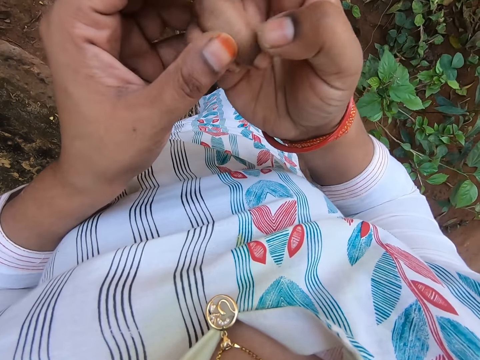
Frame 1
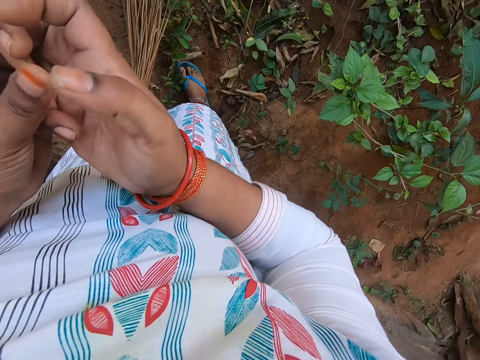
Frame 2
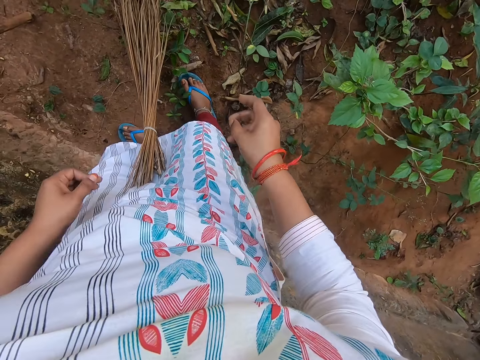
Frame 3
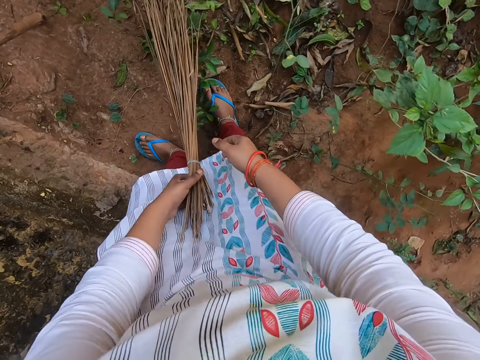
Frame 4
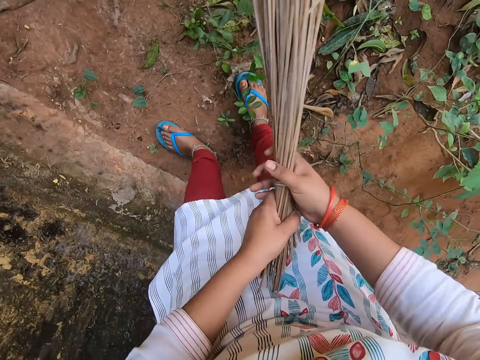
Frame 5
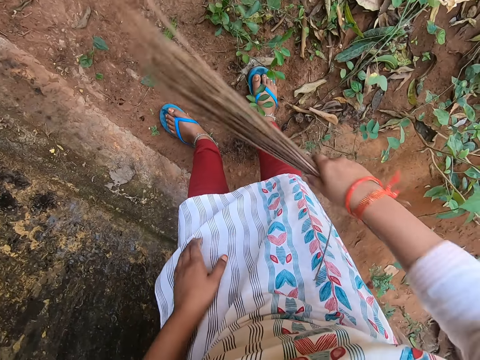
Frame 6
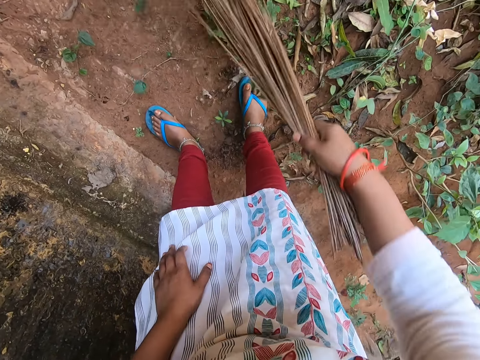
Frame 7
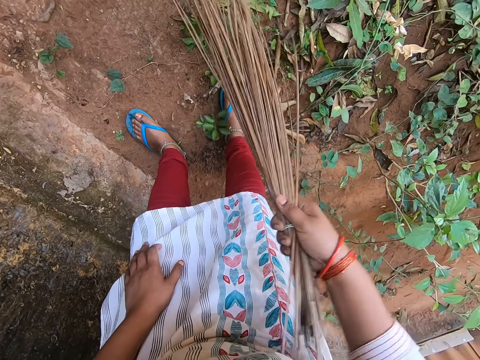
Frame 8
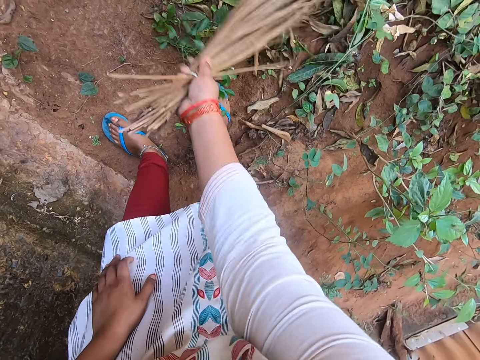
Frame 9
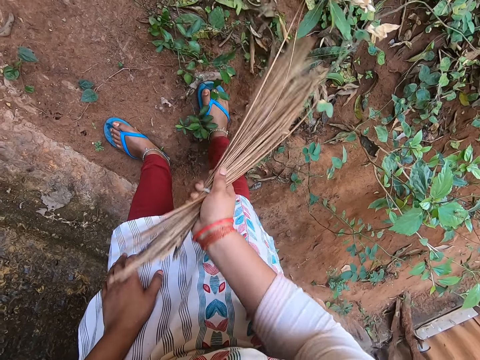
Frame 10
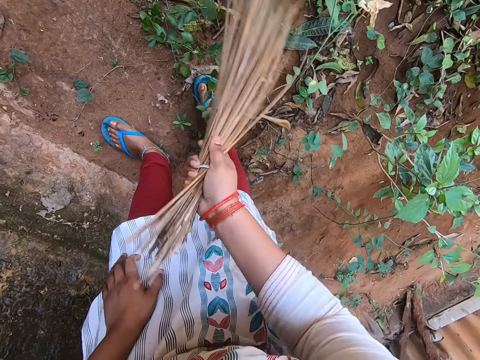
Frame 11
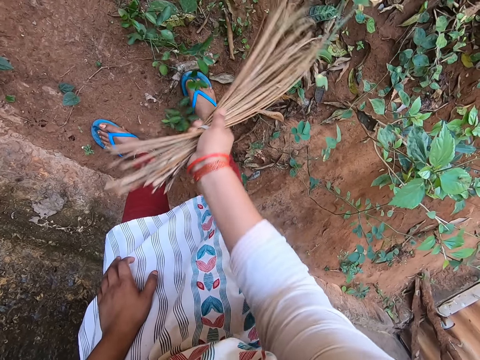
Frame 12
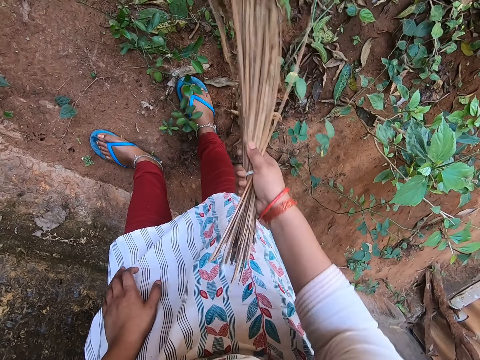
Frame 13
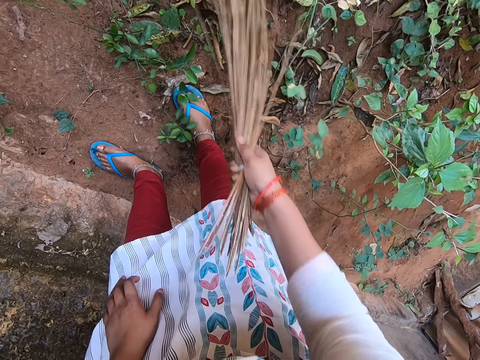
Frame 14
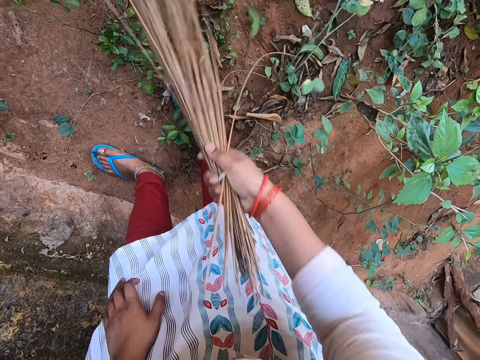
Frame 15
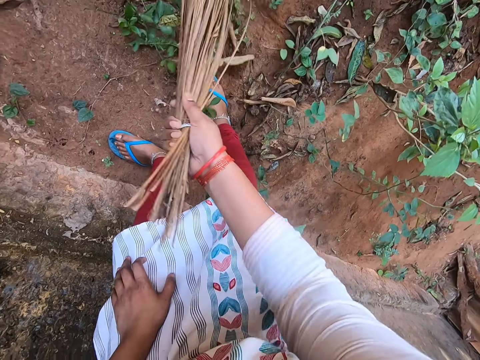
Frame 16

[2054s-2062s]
The camera wearer scratches her right hand with her left hand. She picks up the broom from the ground with both hands. She passes the broom to the right hand. She sweeps the ground with the broom in her right hand.

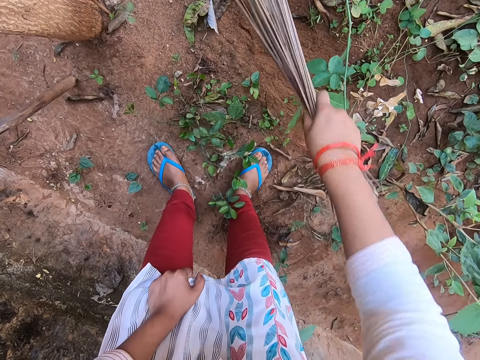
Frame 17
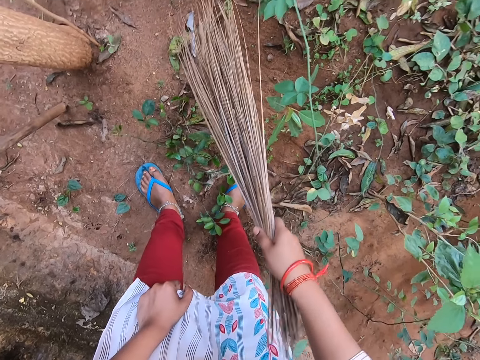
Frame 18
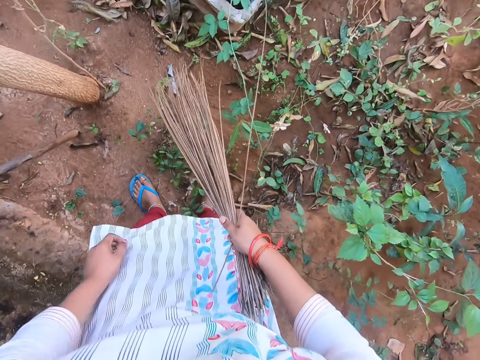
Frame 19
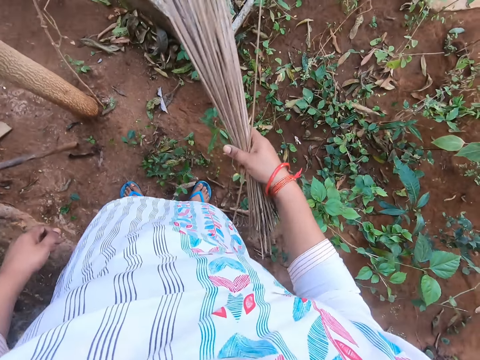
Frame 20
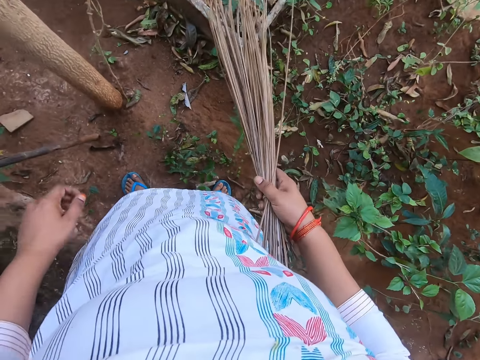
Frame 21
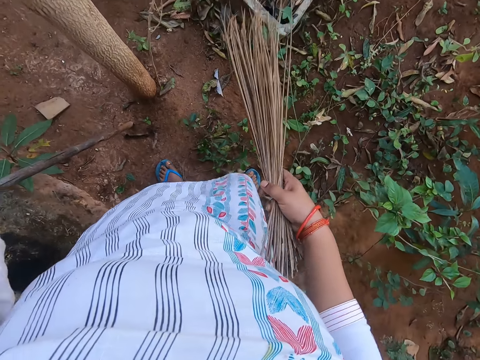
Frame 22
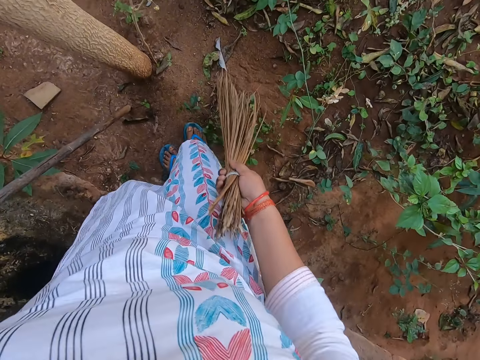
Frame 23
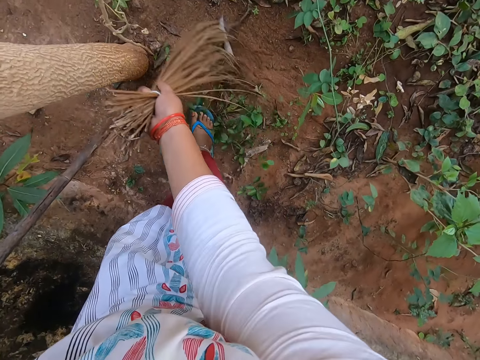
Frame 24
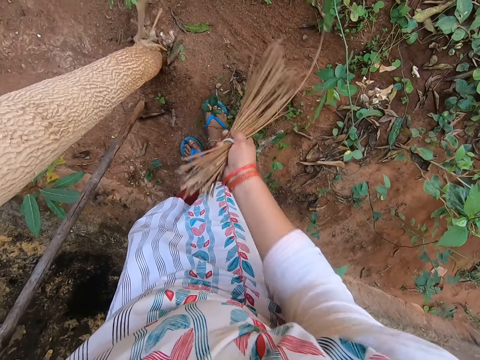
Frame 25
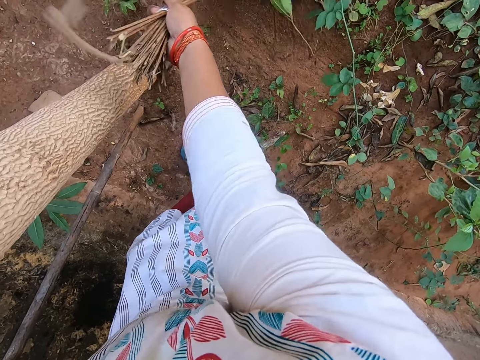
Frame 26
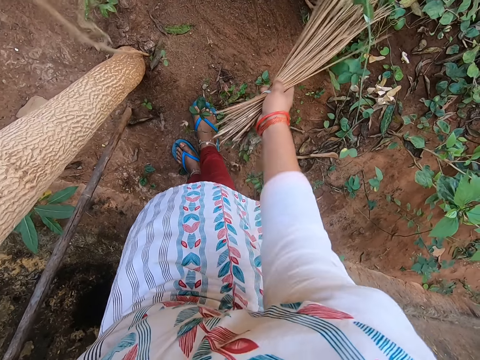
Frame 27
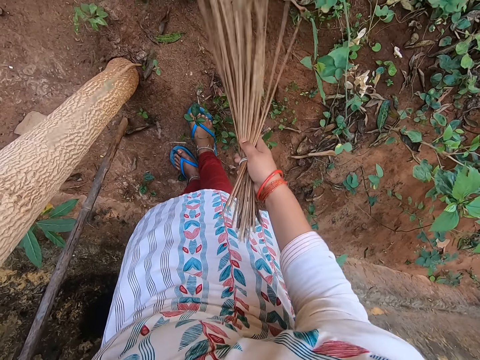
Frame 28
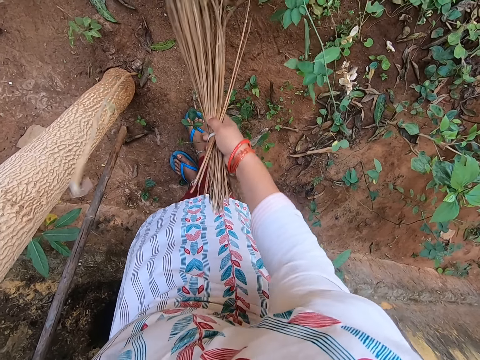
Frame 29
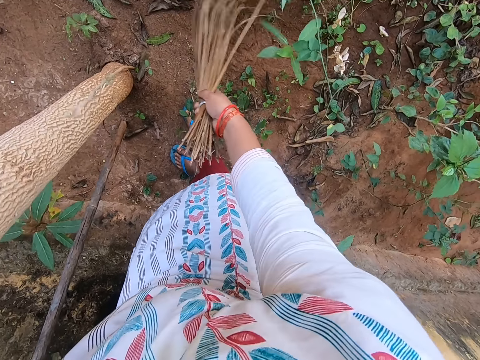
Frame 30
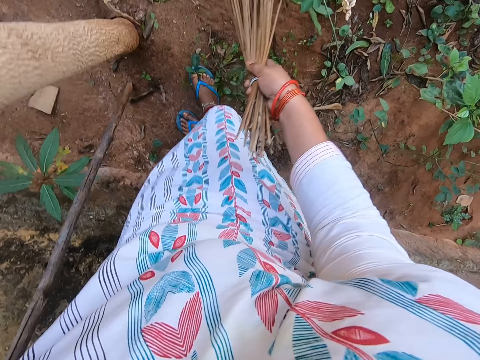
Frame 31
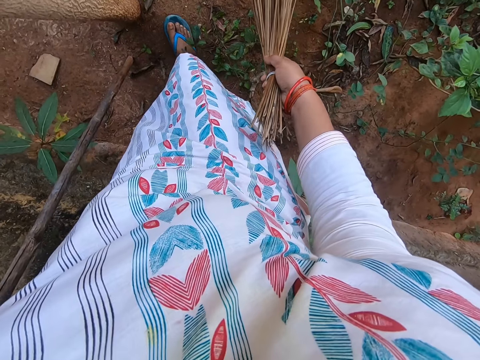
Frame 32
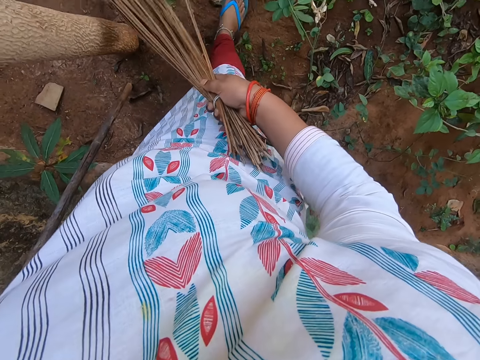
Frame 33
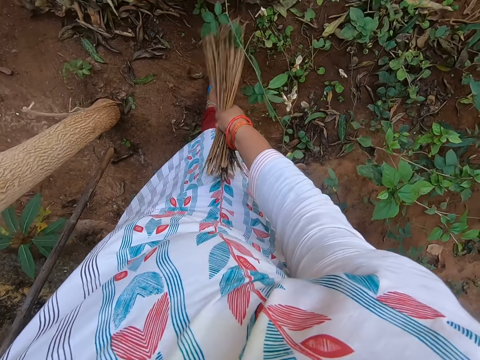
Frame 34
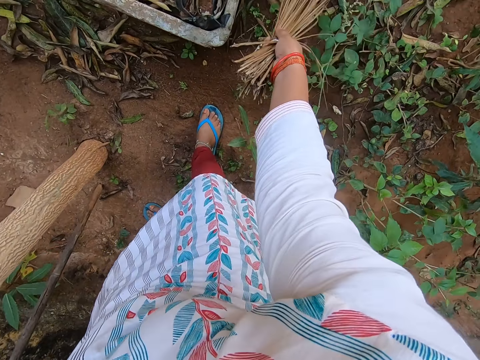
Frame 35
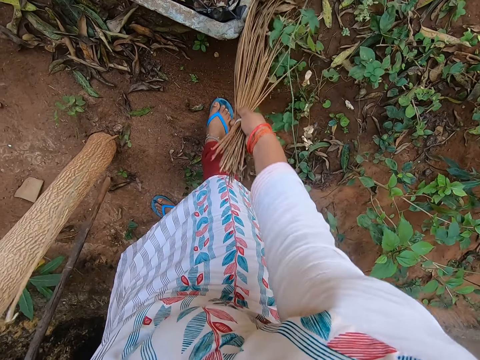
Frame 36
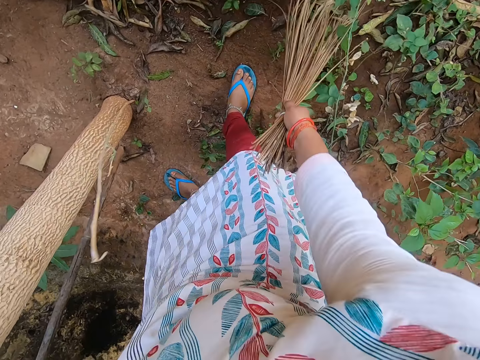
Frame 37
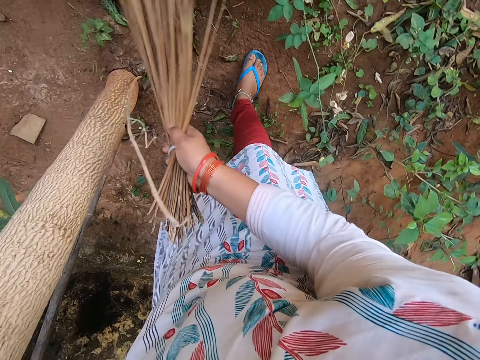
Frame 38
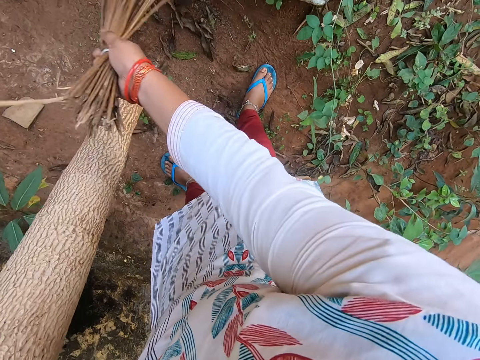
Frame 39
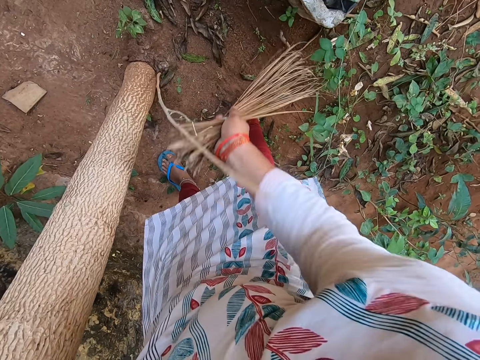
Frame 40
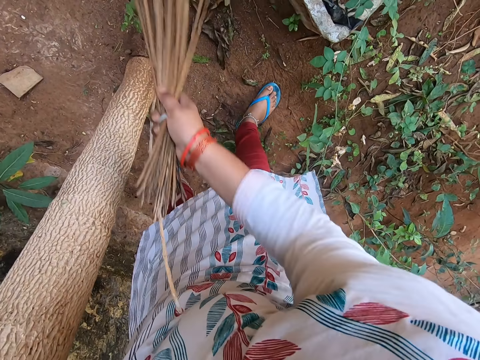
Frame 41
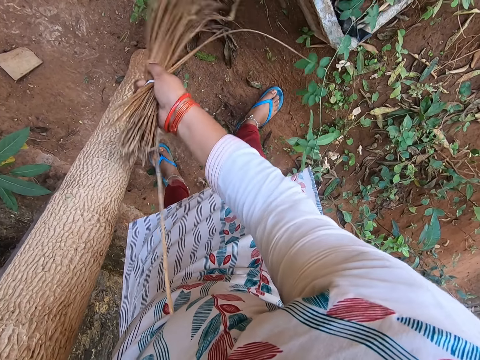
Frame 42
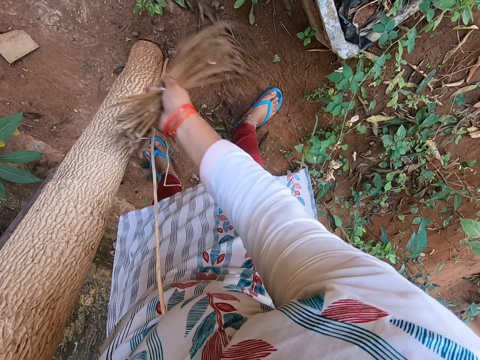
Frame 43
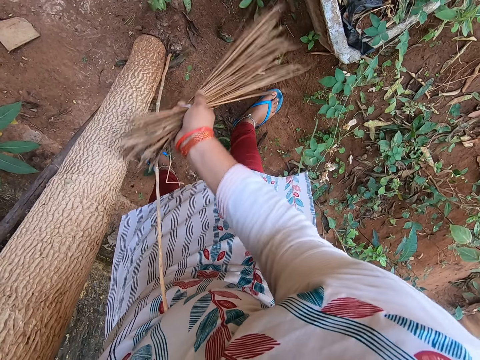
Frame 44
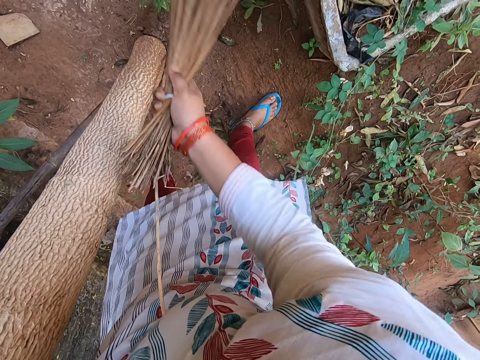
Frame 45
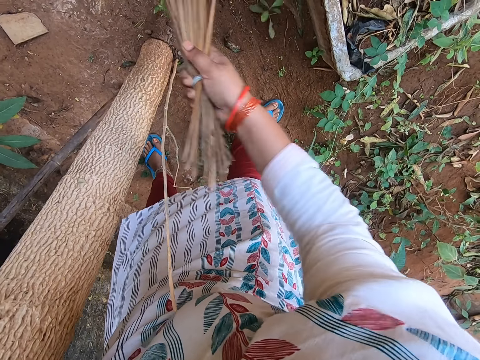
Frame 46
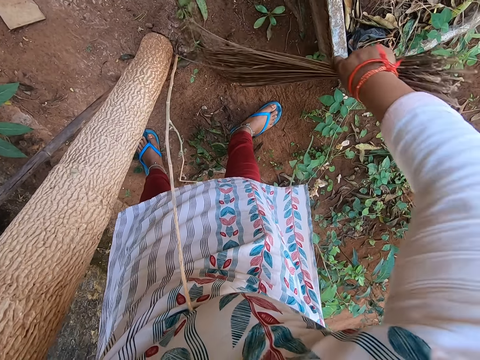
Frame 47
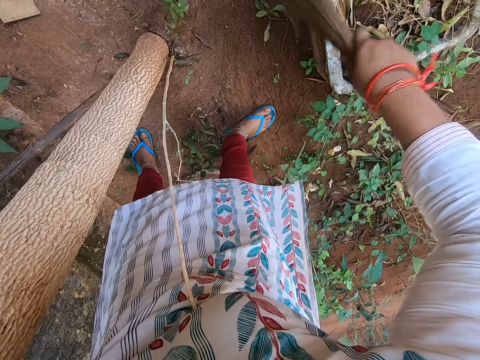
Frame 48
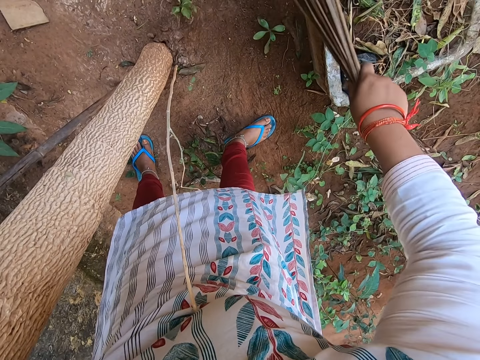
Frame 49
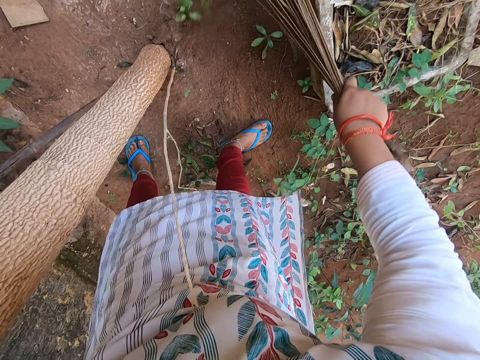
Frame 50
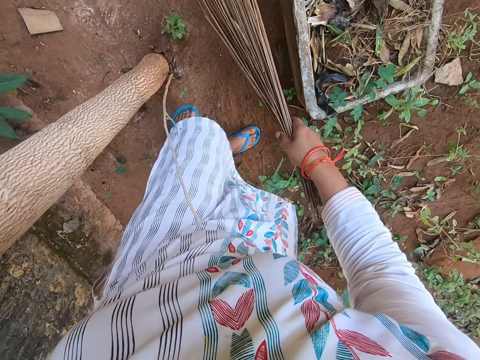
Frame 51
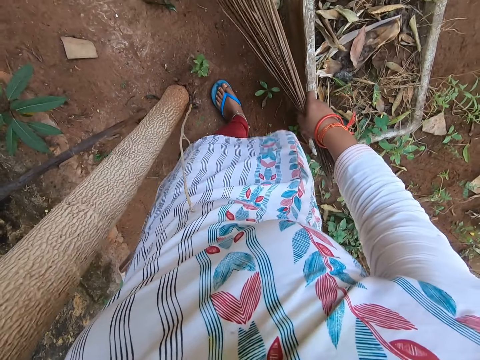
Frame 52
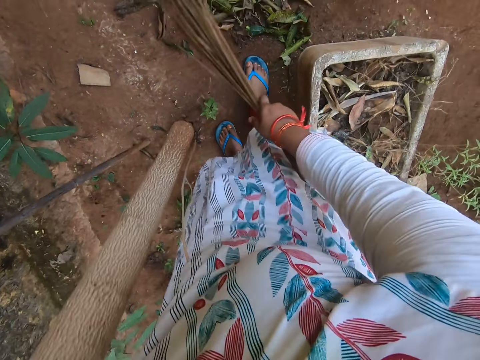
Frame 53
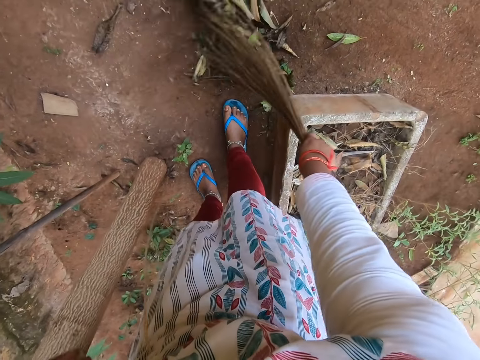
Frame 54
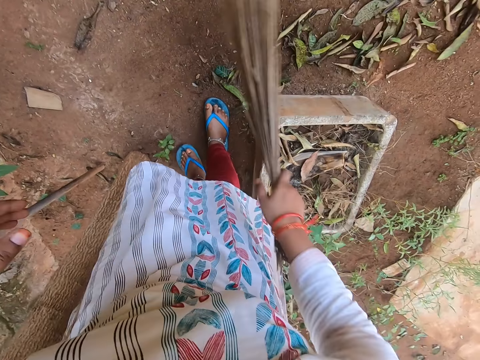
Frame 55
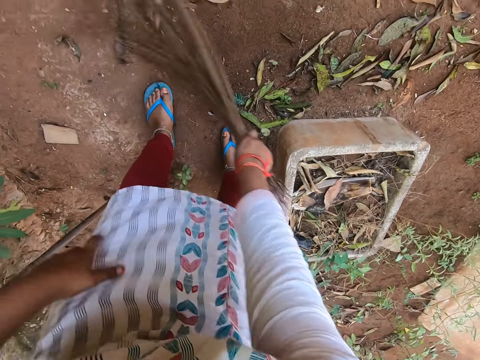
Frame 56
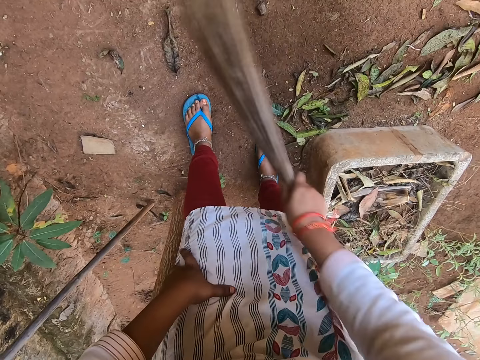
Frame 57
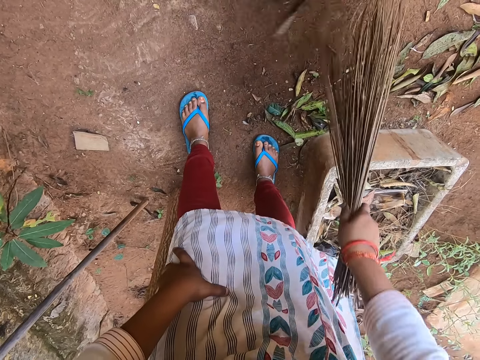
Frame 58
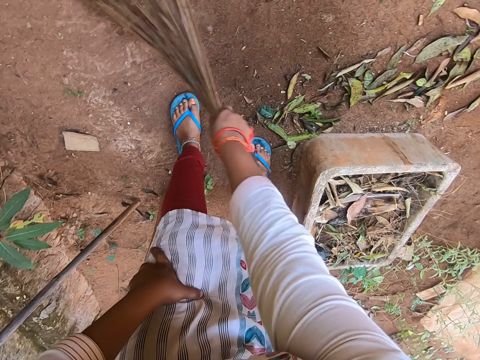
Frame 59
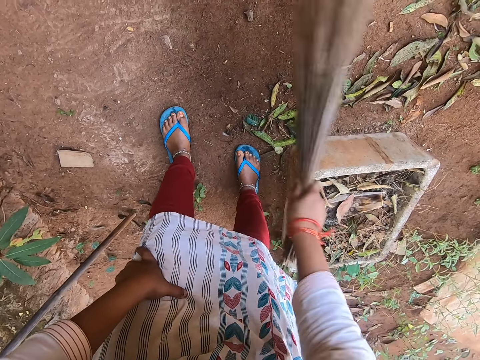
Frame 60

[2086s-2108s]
The camera wearer looks around. They sweep the garden. They move a step. They sweep the garden. They walk on the garden. They sweep the garden.
